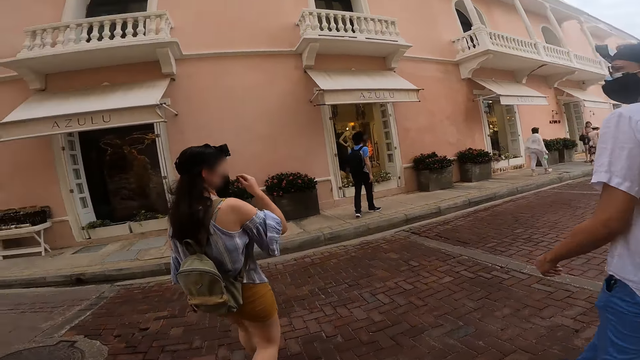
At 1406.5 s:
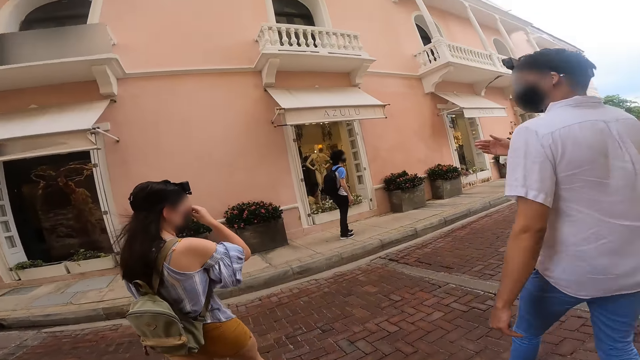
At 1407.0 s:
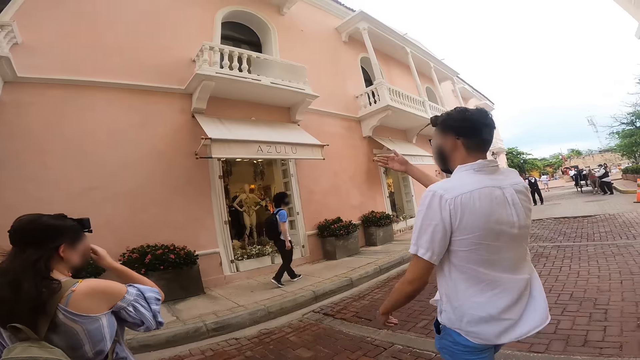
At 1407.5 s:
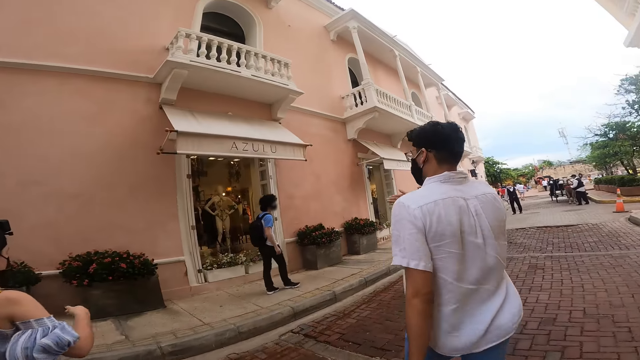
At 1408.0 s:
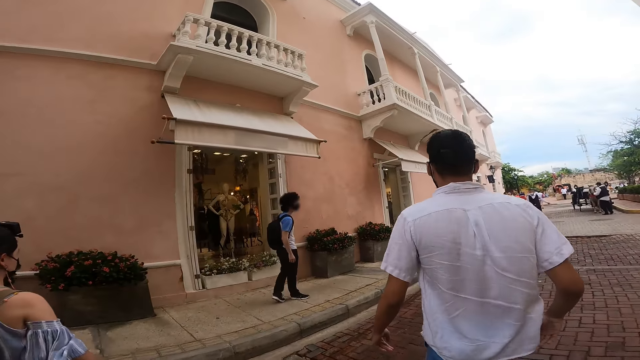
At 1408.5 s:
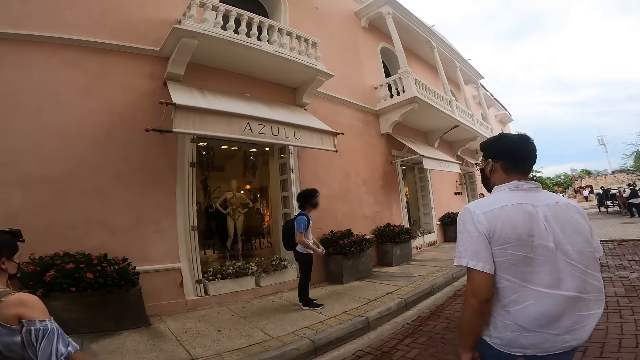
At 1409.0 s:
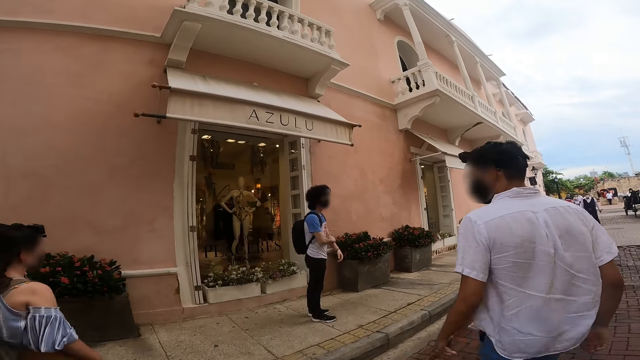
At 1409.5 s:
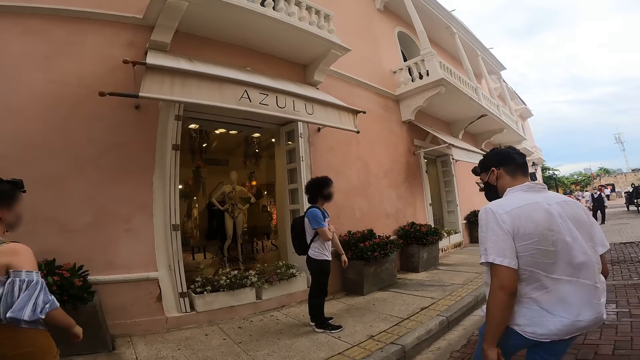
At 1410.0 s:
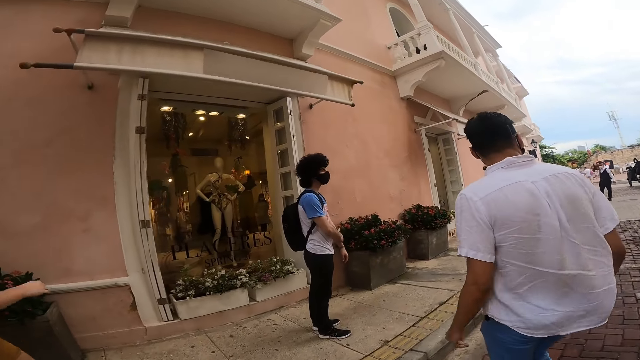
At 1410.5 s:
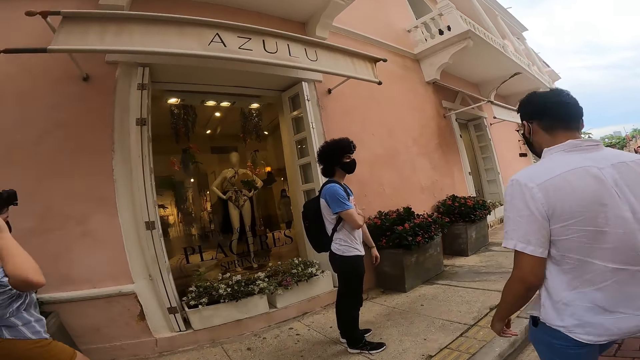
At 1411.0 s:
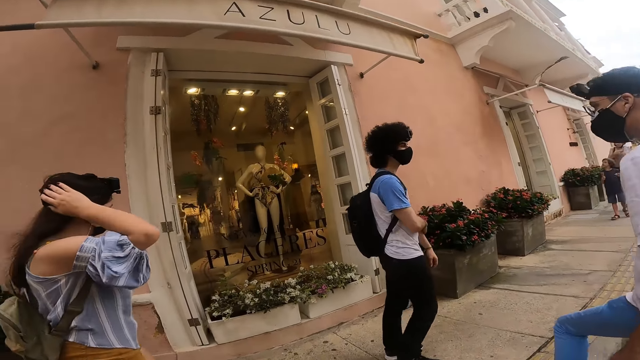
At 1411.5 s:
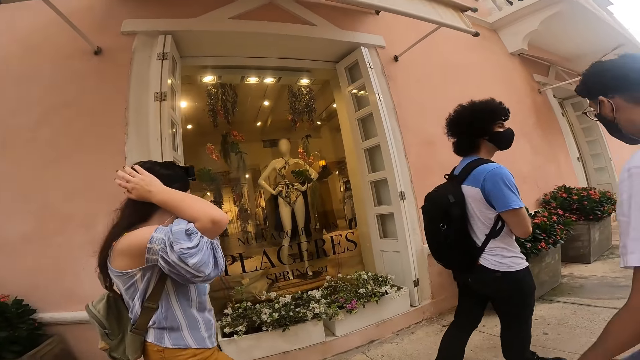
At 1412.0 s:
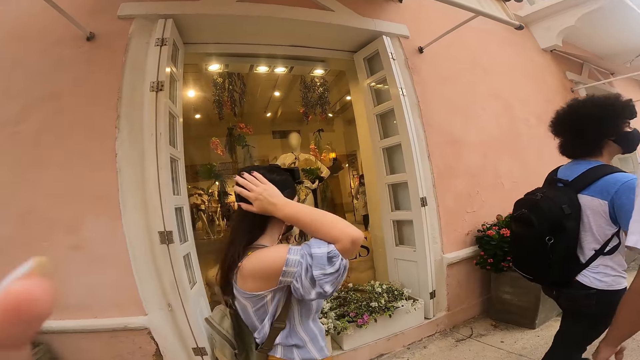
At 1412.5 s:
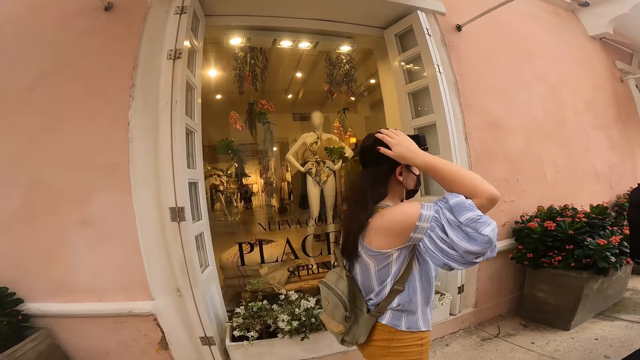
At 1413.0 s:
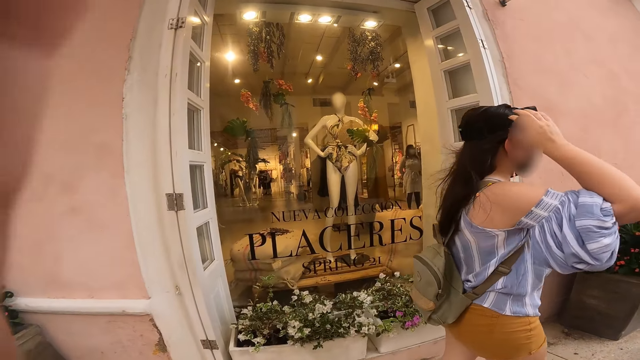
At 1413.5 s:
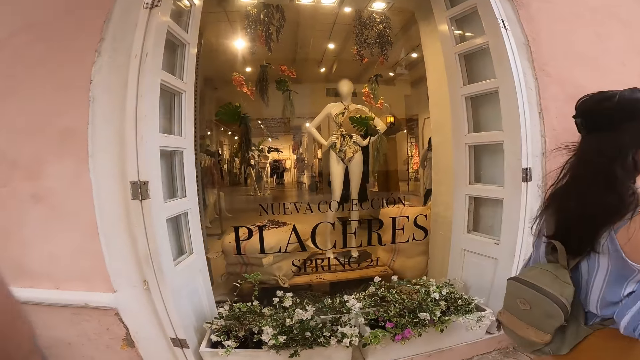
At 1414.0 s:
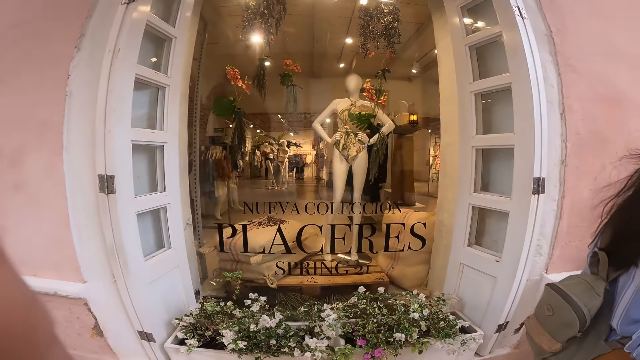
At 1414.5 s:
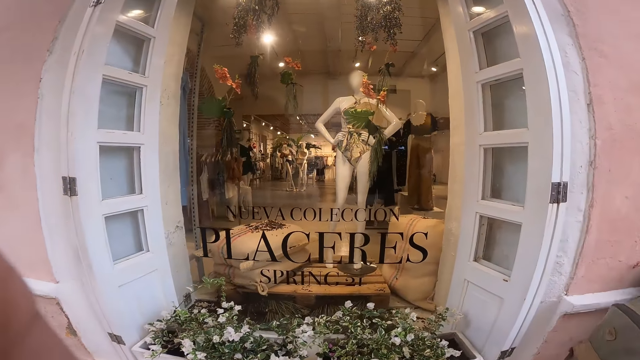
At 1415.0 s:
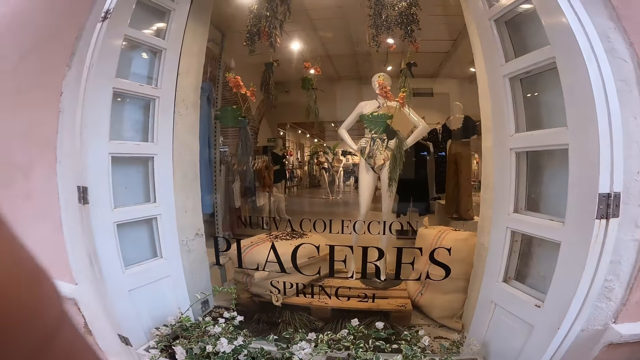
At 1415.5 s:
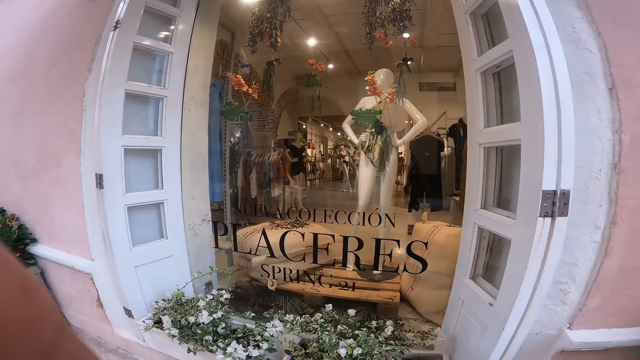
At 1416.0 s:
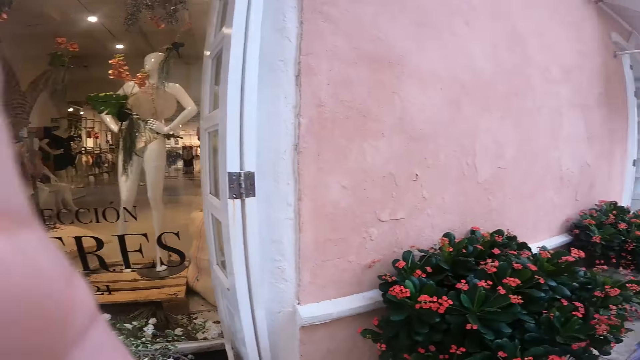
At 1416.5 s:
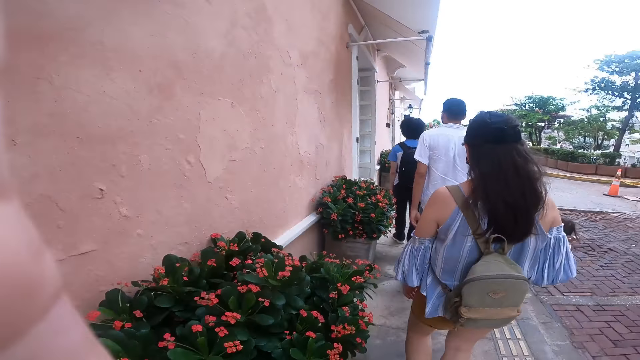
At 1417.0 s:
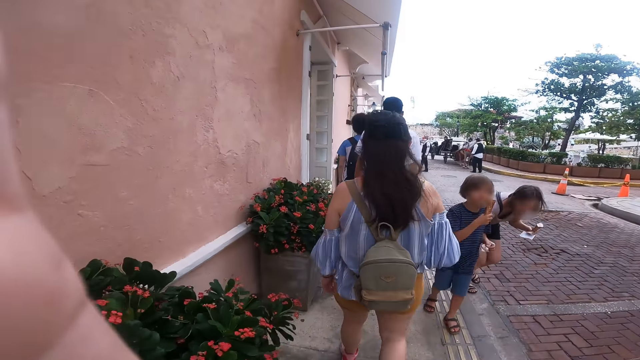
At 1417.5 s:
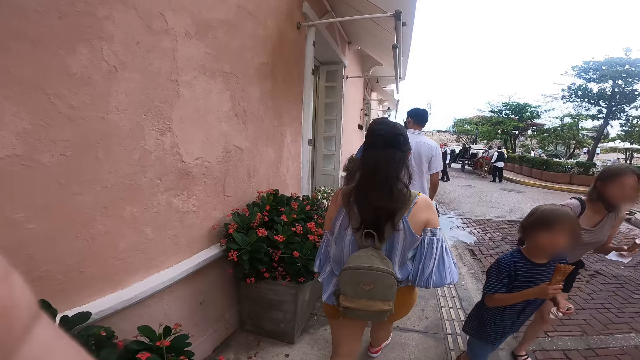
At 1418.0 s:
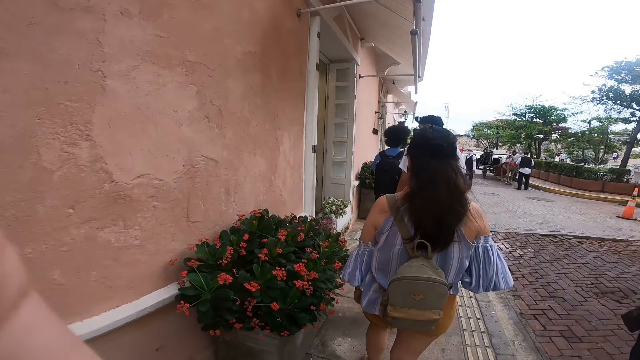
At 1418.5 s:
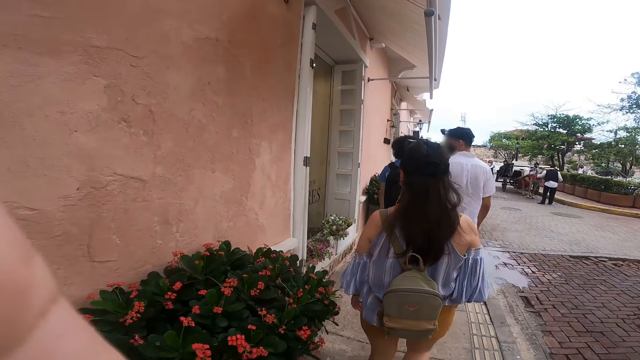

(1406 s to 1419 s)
The camera wearer walks on the road. A woman touches a face mask on her face with her right hand. A person walks on the road. Another person walks on the road. A man interacts with the camera wearer and the woman. The woman removes her right hand from the face mask on her face. The first person talks to the second person. Another man touches his left hand with his right hand. The woman lifts her right hand to her hair. The first person walks on the walkway. The second person walks on the walkway. The second man walks on the walkway. The woman walks on the walkway. The camera wearer walks on the walkway. The woman removes her right hand from her hair. The woman walks on the walkway. The first man walks on the walkway. The second man walks on the walkway. The camera wearer walks on the walkway.

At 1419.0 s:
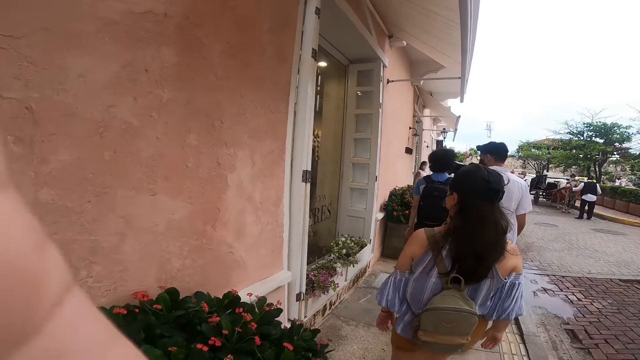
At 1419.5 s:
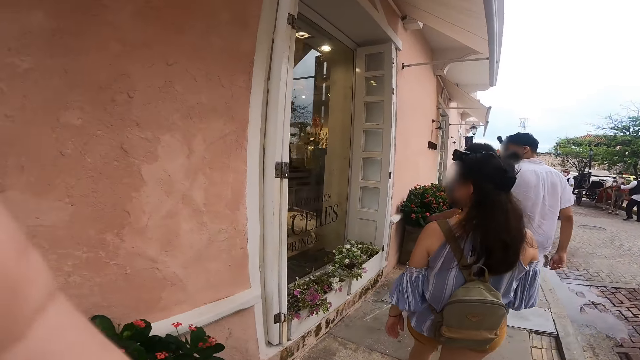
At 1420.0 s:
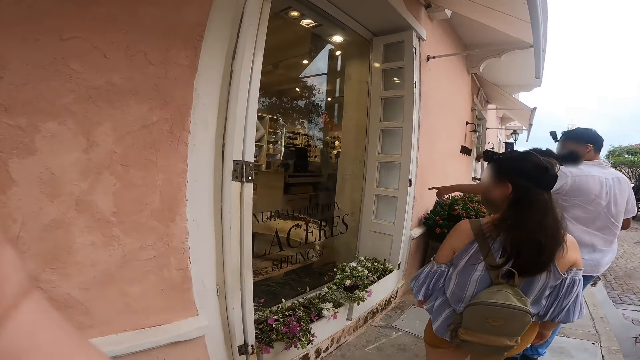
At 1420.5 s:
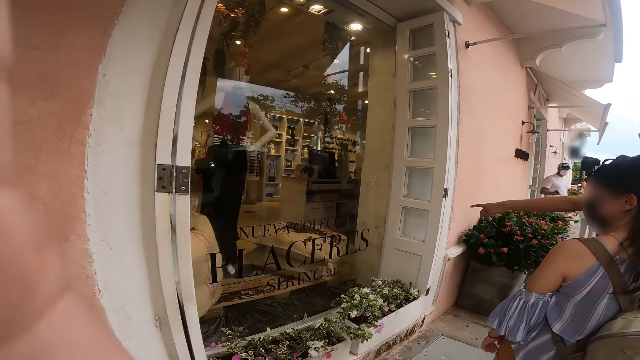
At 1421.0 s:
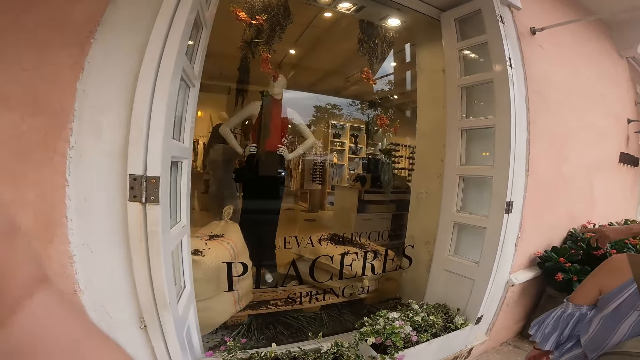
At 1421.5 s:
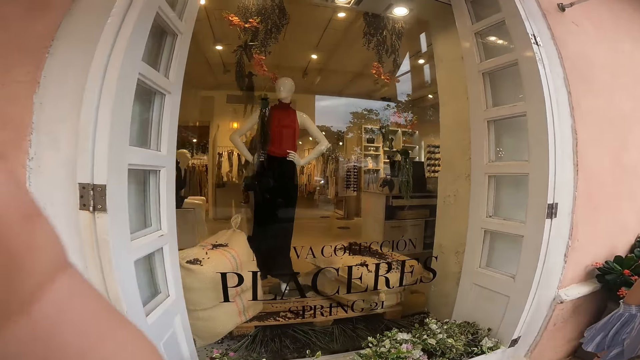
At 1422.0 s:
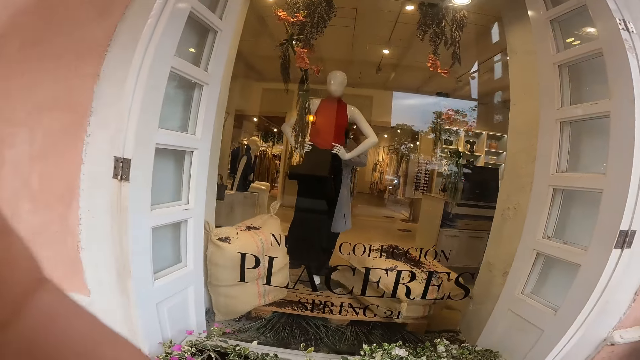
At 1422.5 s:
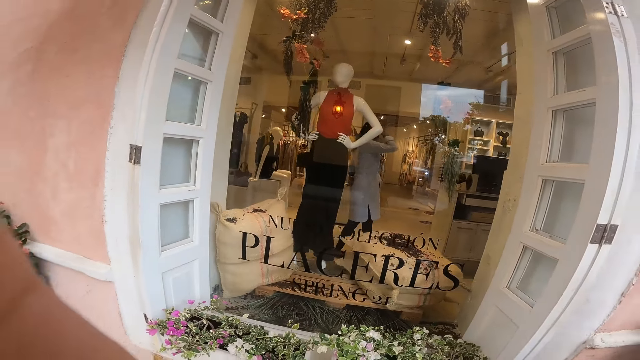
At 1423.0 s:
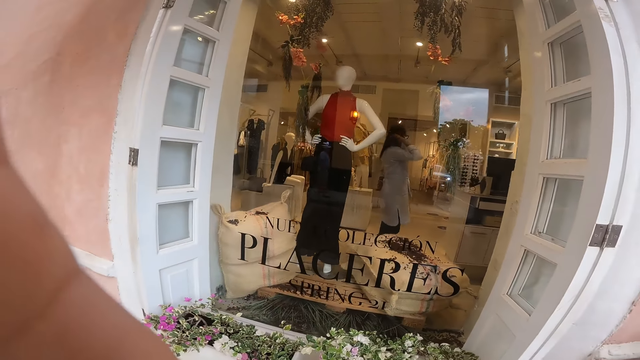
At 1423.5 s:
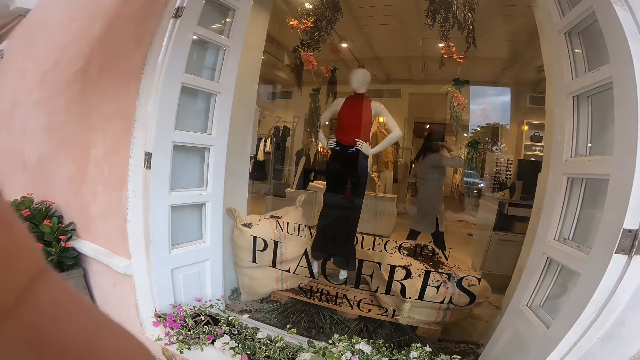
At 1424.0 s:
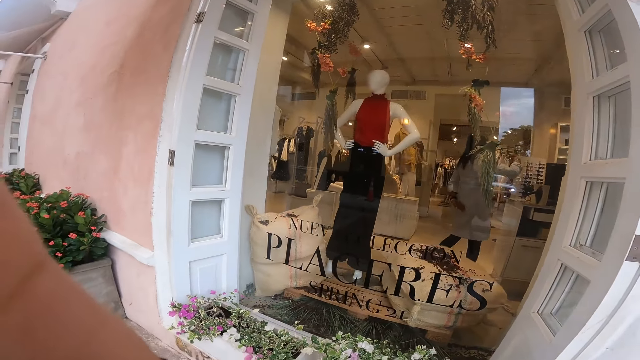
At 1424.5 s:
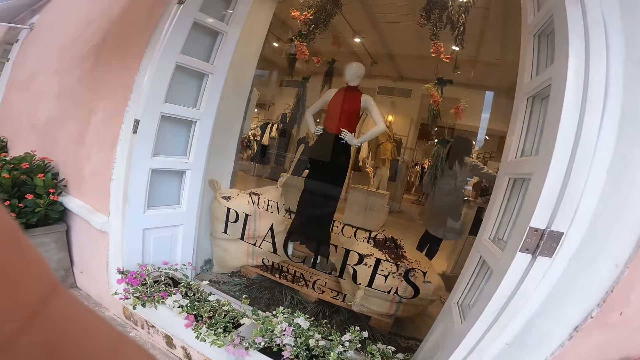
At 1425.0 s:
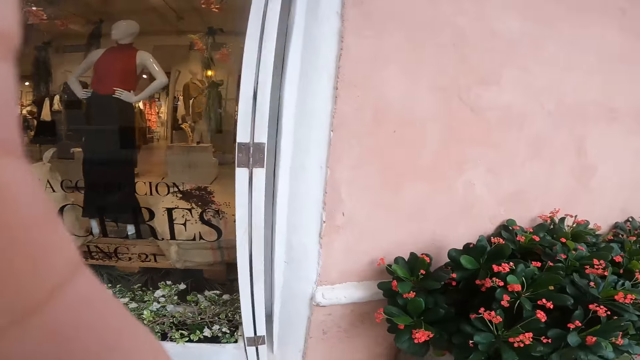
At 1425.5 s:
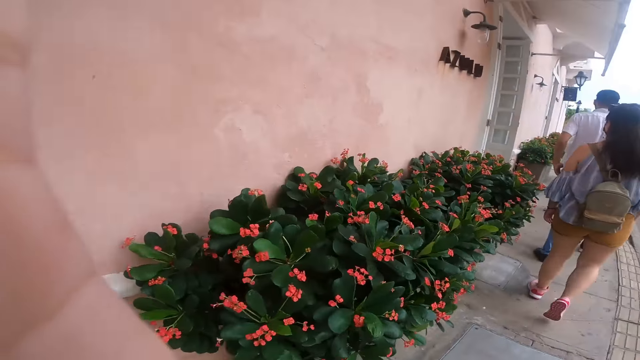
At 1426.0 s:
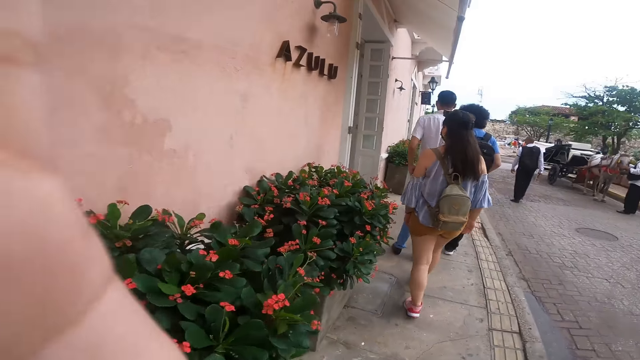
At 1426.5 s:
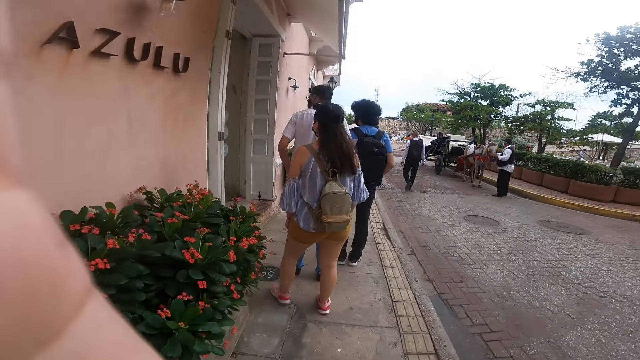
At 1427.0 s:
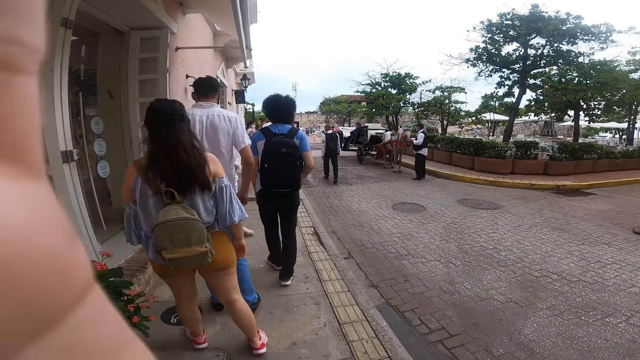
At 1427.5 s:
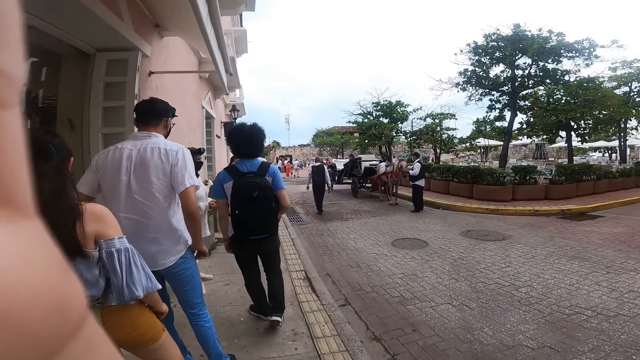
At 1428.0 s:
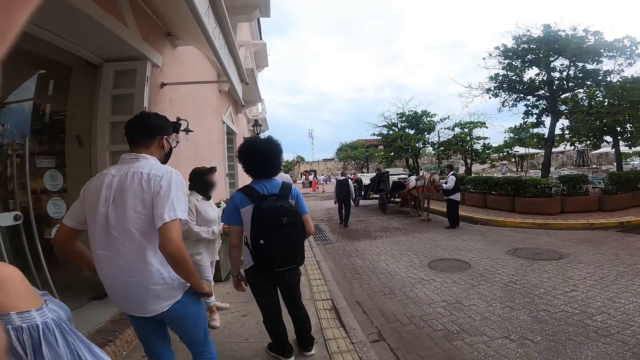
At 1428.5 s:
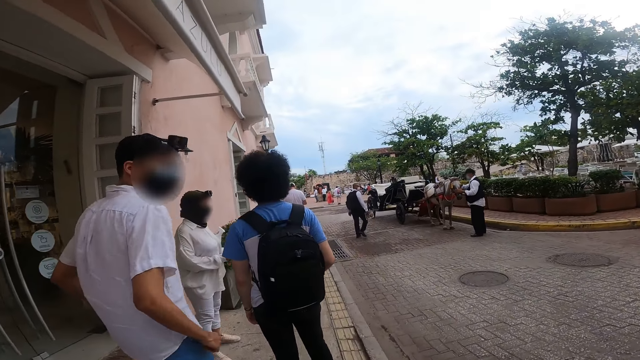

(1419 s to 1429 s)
A man interacts with a woman. A person points at a window. The camera wearer looks through the window. The woman walks on the walkway. The man walks on the walkway. Another man walks on the walkway. The camera wearer walks on the walkway.
